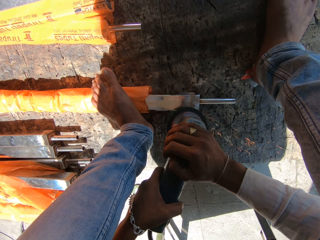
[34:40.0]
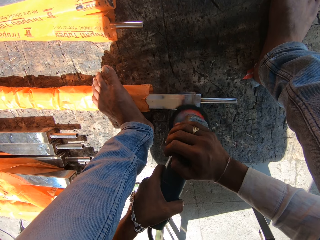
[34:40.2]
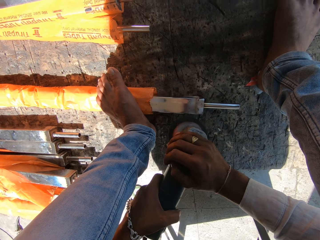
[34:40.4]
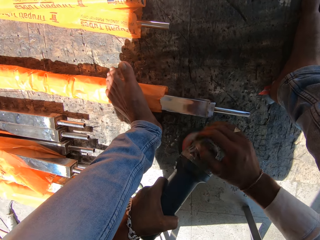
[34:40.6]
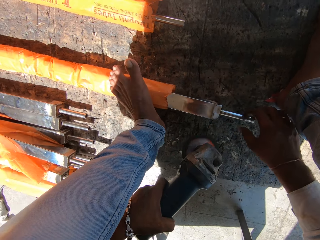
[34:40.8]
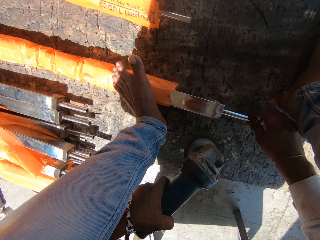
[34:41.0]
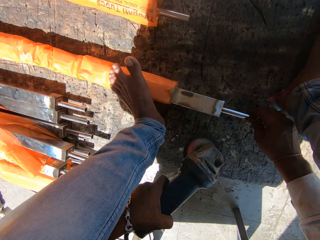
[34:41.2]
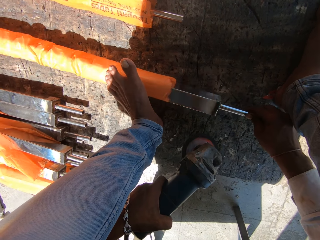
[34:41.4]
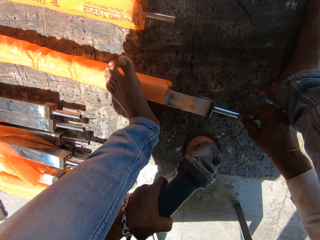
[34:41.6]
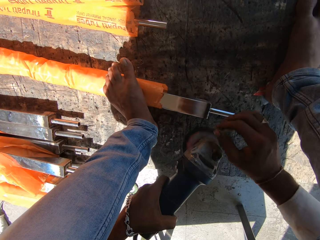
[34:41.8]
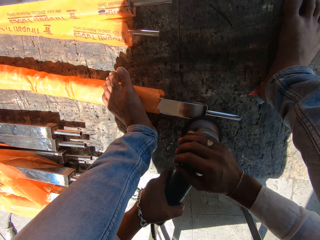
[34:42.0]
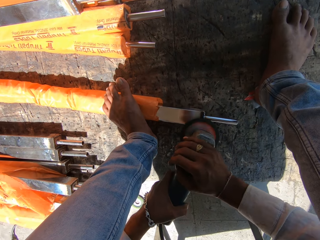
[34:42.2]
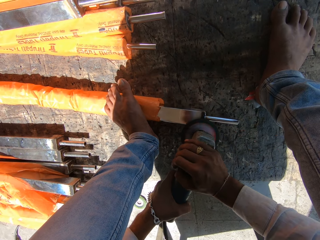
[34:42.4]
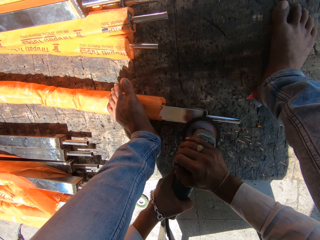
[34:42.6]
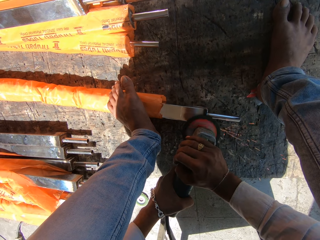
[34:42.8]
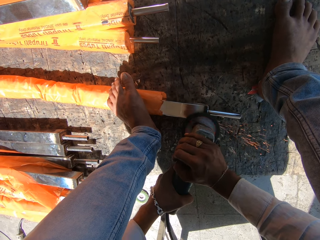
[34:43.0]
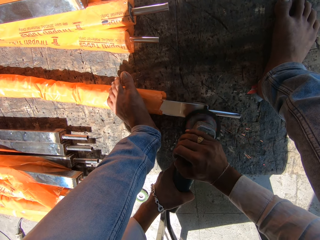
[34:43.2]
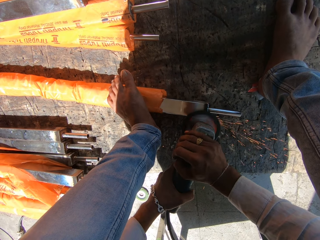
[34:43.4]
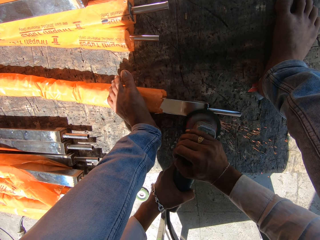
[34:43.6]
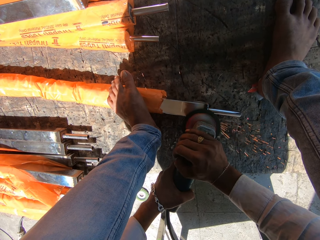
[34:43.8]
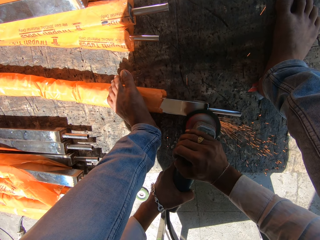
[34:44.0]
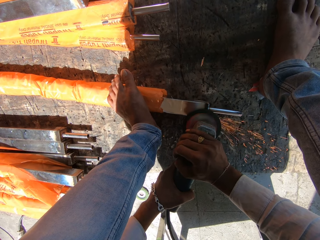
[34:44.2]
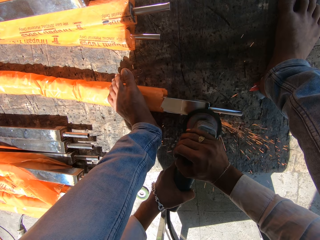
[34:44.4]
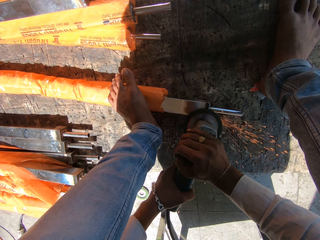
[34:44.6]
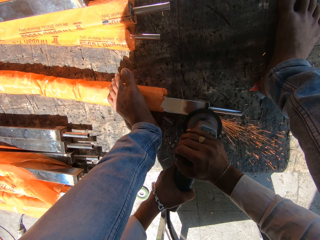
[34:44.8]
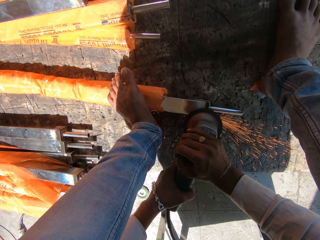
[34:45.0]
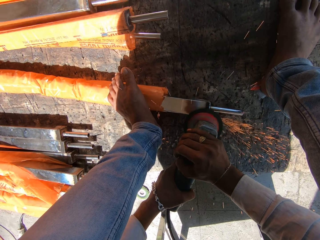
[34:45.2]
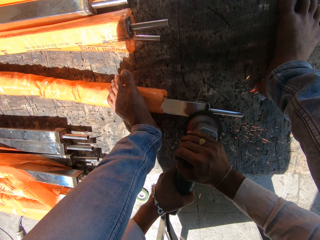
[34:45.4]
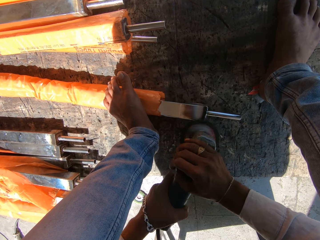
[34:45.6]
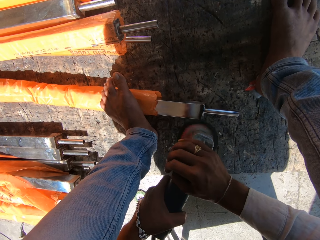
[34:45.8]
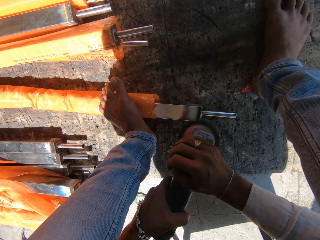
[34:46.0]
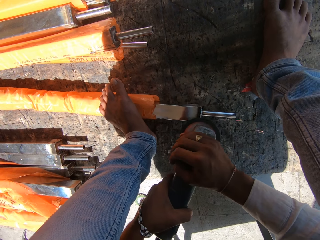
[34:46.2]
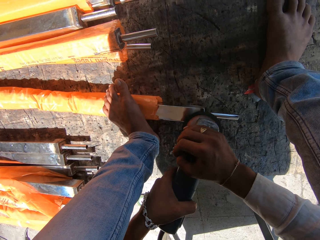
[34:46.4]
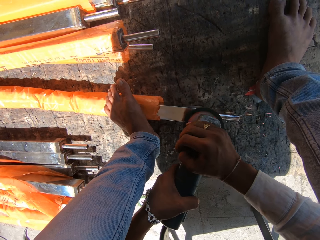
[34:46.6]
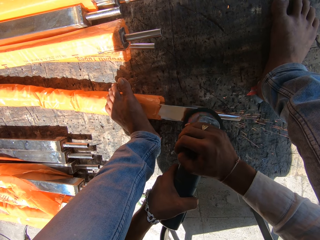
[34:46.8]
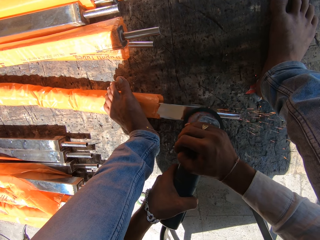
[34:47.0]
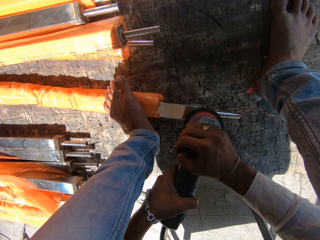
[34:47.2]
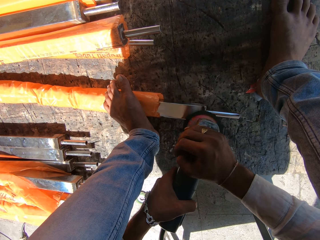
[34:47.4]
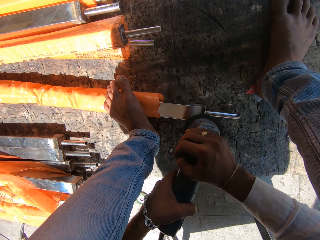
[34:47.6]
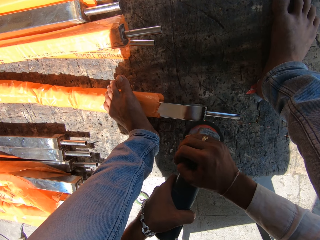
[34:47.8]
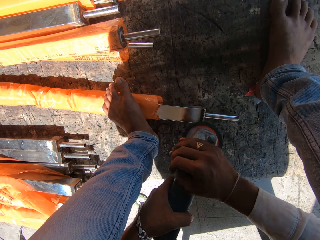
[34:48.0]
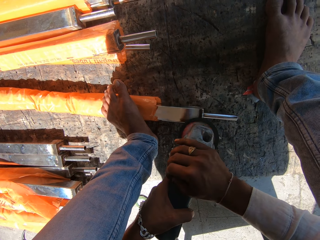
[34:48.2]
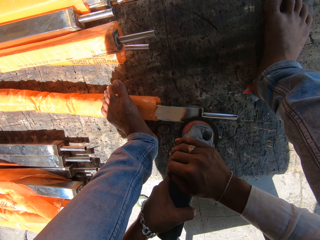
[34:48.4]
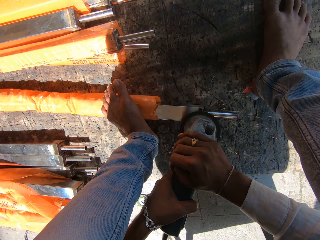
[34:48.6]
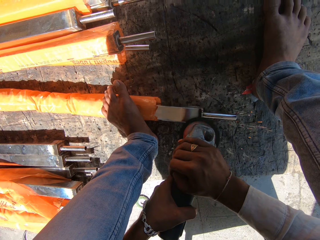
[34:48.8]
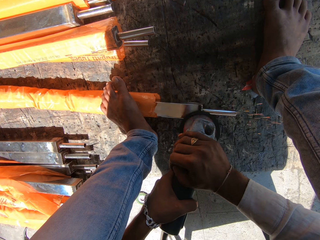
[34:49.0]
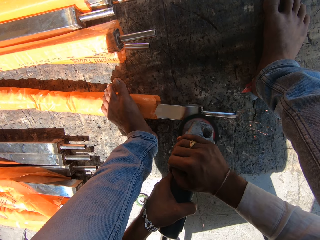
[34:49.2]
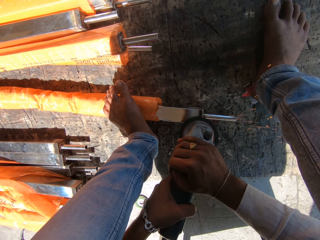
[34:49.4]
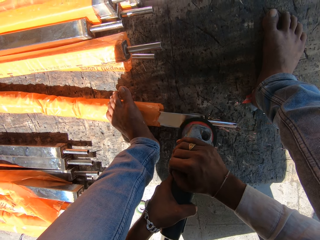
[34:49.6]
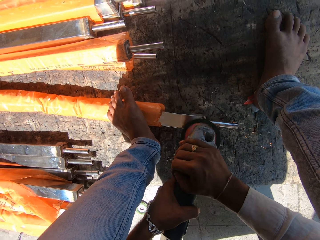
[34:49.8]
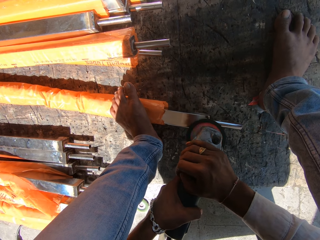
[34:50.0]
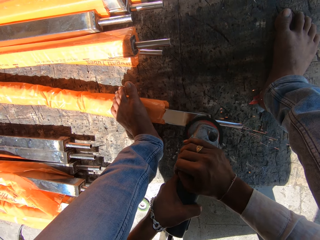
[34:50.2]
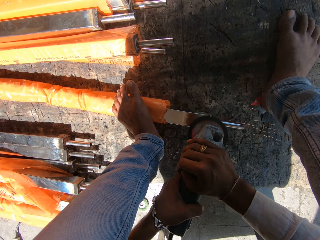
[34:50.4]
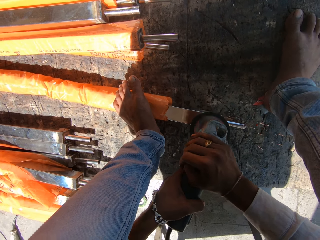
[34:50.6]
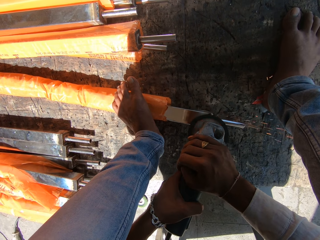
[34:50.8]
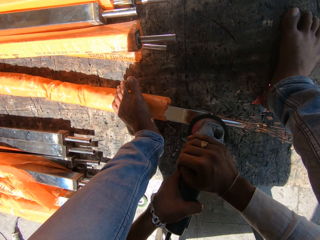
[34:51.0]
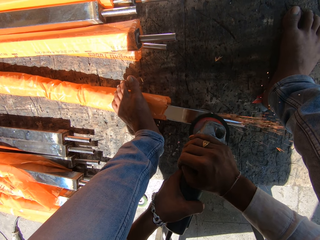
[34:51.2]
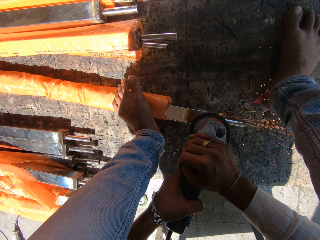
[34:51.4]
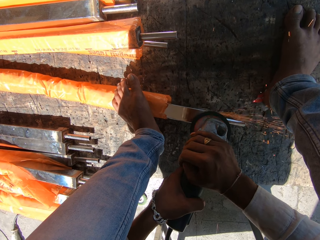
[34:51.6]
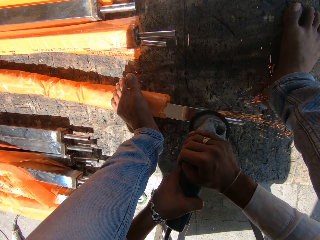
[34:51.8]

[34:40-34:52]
The camera wearer turns the steel with his right hand. He sharpens the steel with an angle grinder.

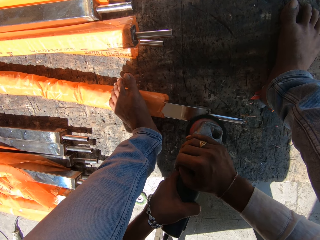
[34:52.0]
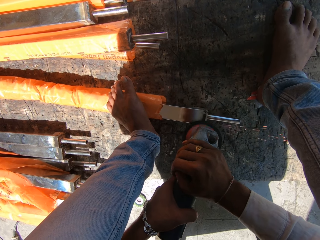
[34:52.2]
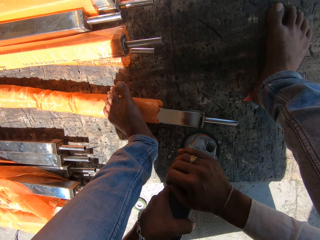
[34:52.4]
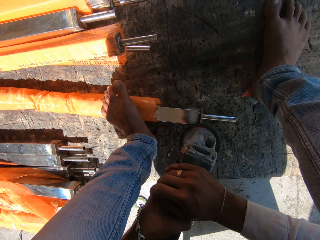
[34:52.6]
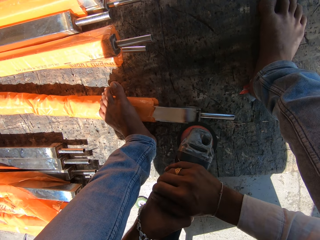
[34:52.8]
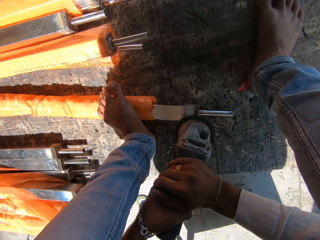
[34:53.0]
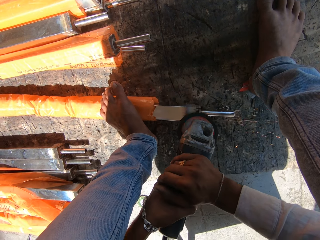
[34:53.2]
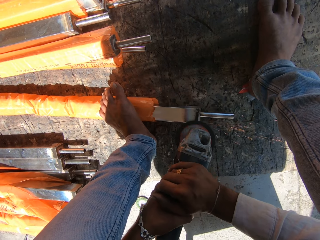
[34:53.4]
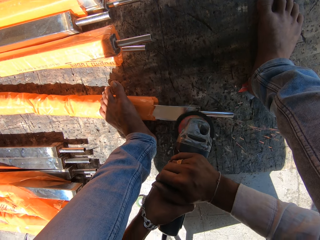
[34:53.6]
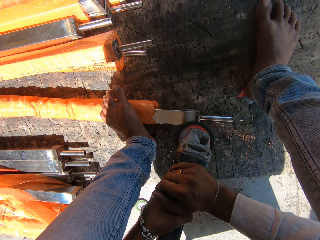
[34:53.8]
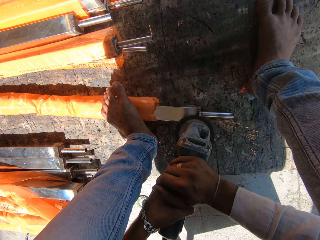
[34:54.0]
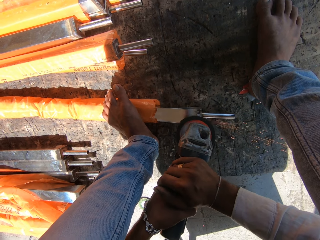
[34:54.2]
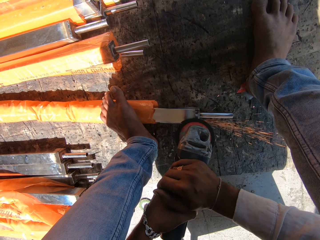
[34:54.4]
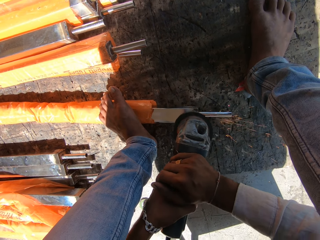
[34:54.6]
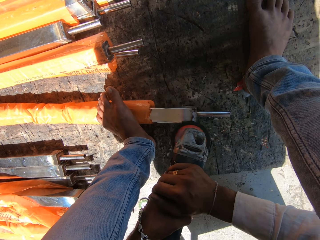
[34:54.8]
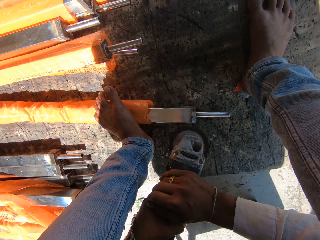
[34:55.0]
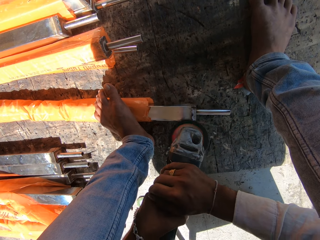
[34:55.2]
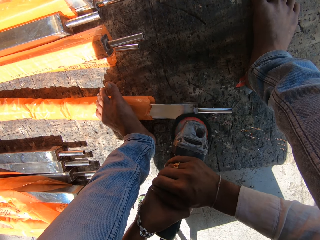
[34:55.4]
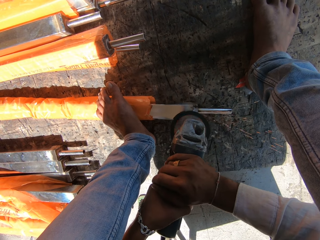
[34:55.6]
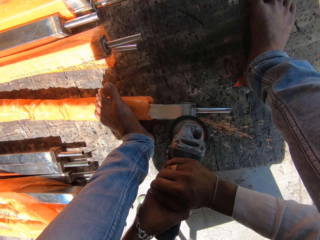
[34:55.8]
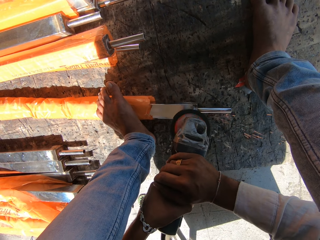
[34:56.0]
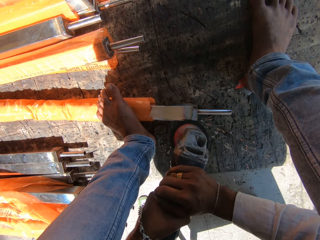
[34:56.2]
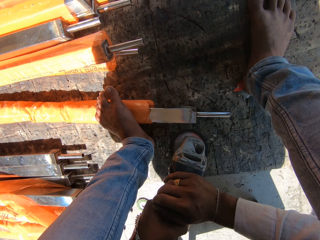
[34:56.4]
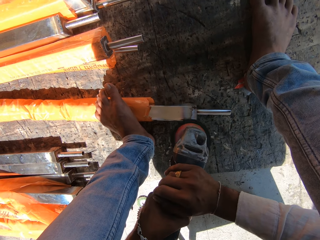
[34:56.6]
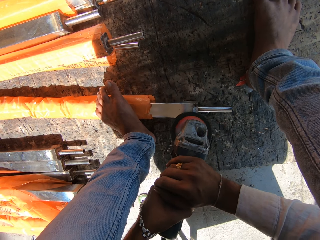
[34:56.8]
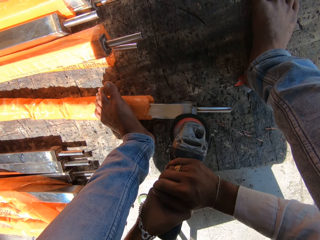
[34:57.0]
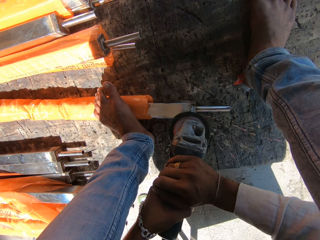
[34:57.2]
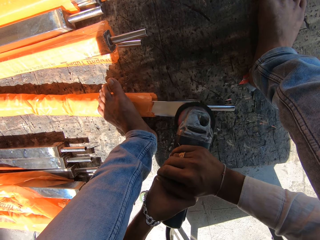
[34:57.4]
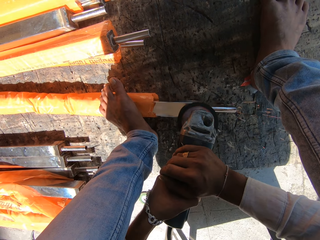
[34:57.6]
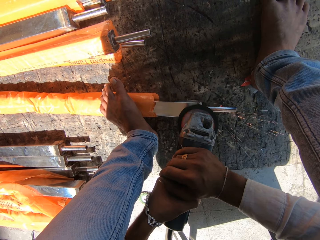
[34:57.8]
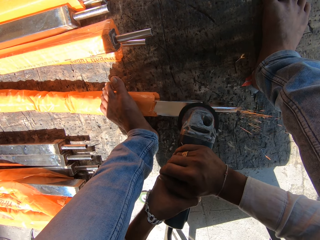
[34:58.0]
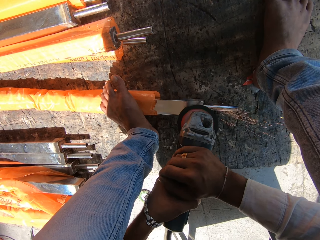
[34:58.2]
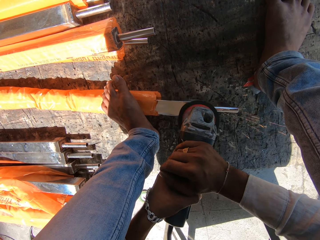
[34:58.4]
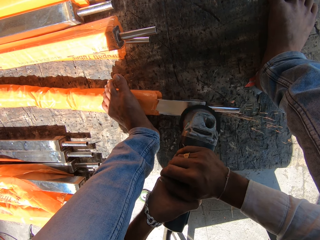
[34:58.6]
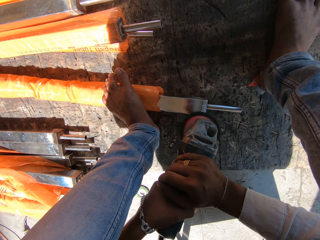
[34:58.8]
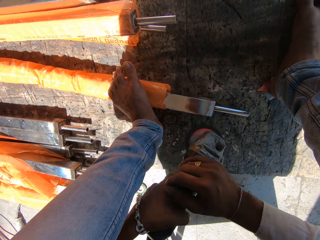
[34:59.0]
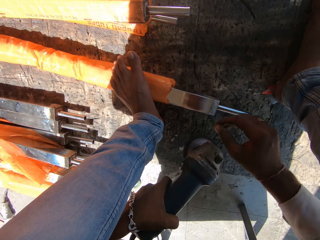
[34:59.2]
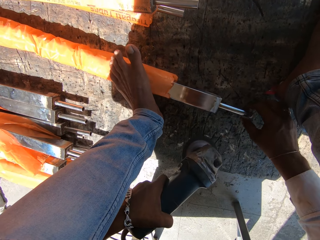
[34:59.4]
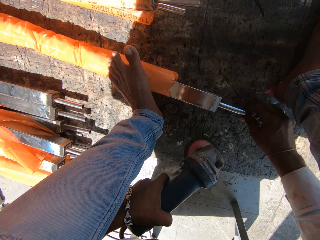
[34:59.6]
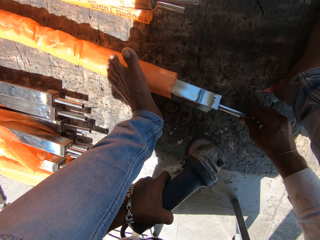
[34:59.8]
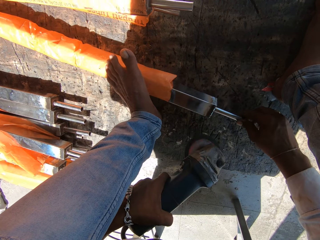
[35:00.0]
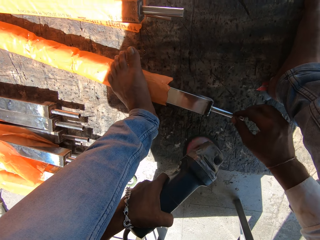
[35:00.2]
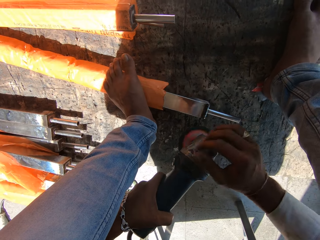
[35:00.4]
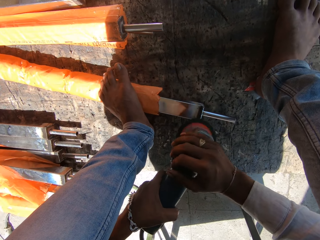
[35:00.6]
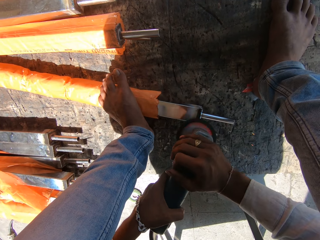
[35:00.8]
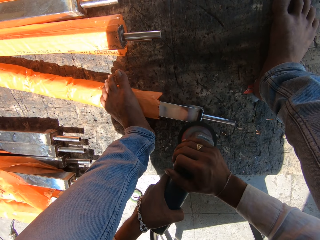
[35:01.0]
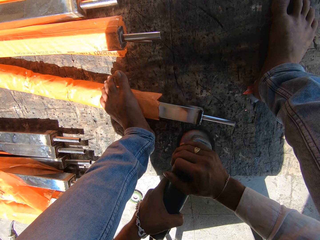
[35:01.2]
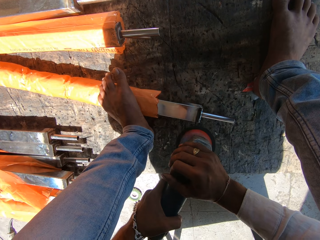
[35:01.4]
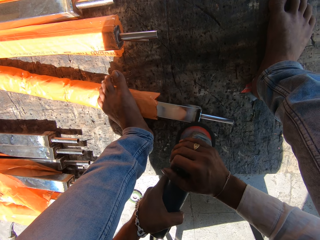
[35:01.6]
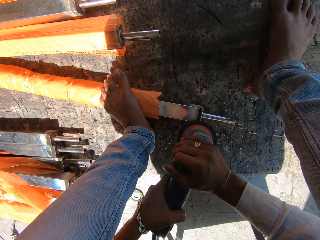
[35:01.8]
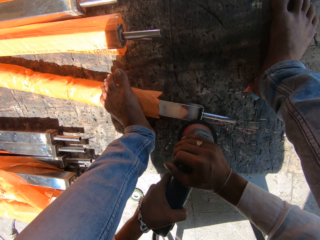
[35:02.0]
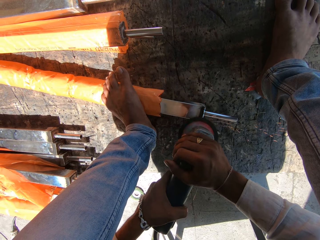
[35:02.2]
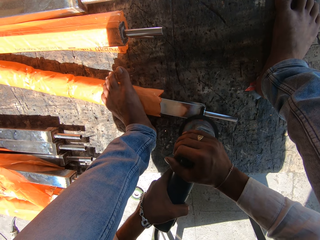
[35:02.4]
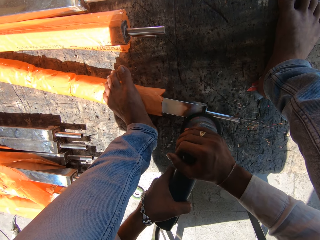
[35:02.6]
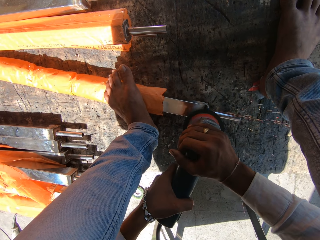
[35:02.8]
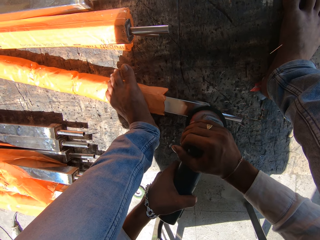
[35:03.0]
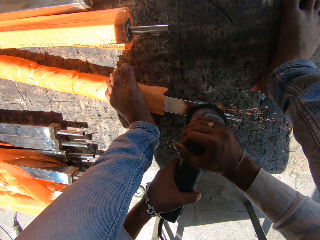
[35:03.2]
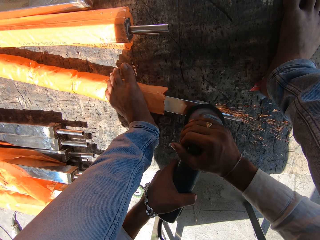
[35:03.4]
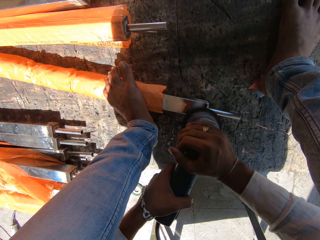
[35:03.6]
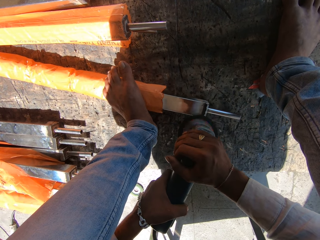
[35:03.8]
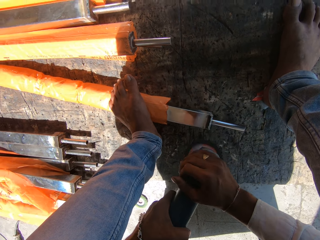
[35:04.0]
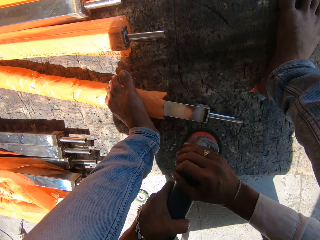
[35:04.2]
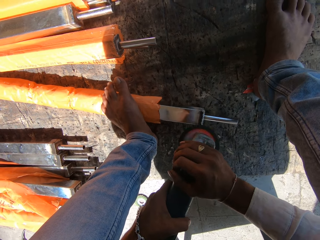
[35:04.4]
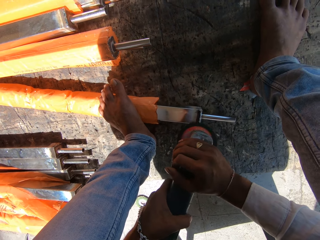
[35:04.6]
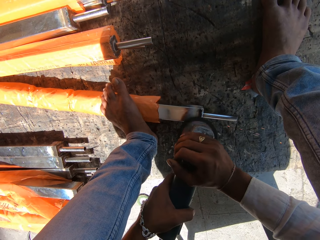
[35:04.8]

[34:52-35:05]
The camera wearer turns the metal on the floor with his right hand. He sharpens the metal on the floor with the circular saw blade in both hands.
